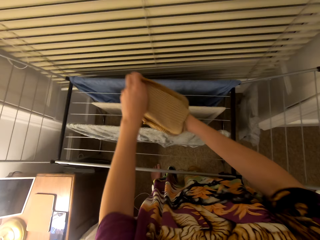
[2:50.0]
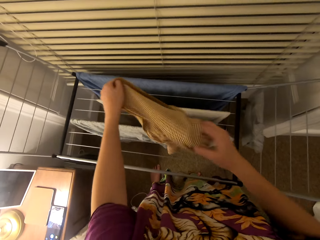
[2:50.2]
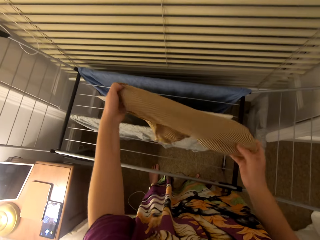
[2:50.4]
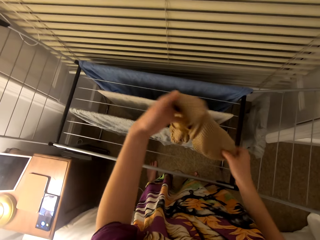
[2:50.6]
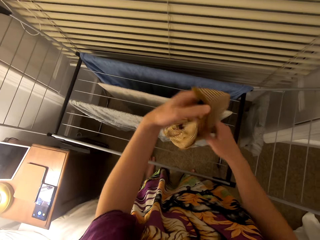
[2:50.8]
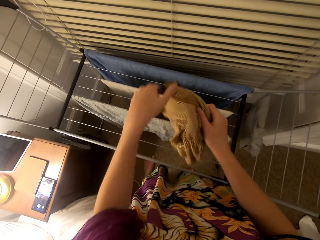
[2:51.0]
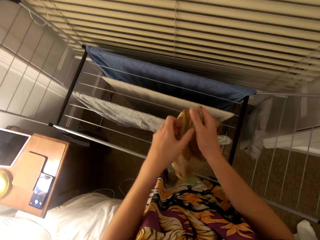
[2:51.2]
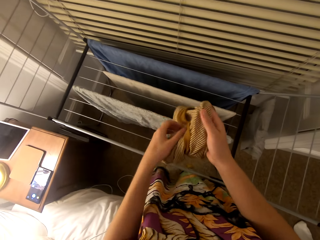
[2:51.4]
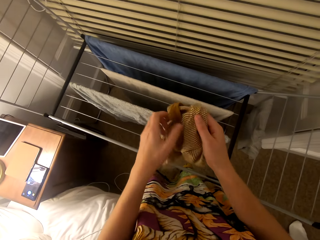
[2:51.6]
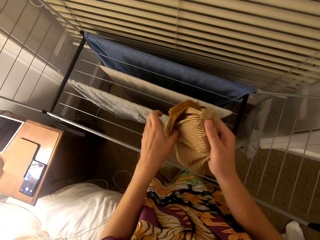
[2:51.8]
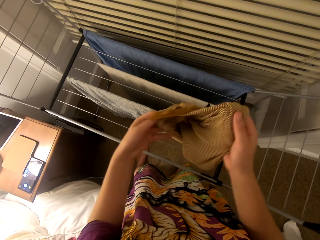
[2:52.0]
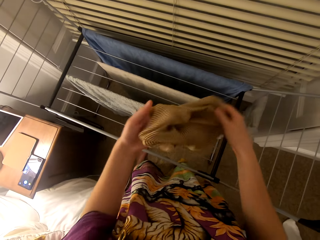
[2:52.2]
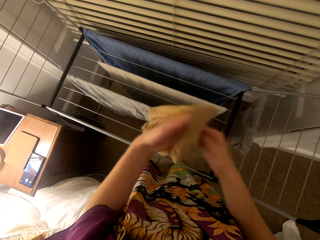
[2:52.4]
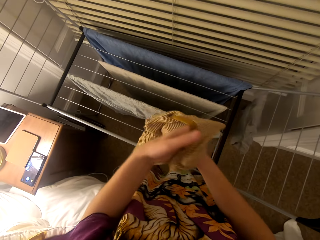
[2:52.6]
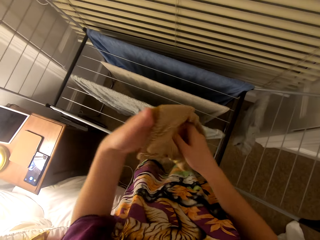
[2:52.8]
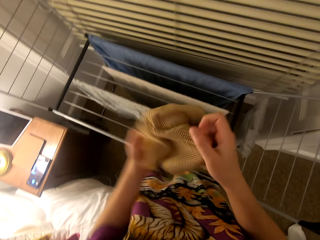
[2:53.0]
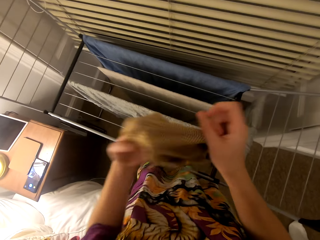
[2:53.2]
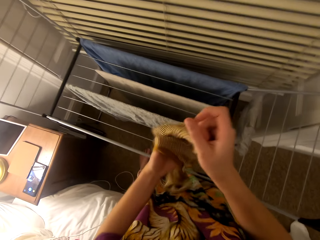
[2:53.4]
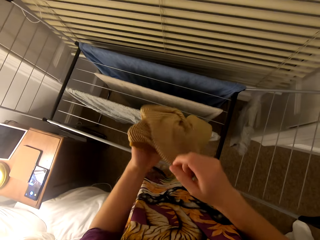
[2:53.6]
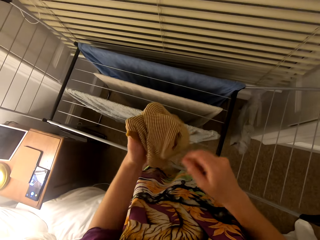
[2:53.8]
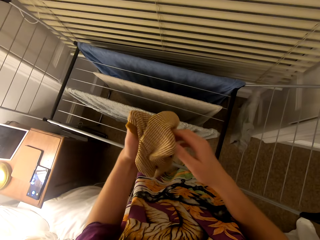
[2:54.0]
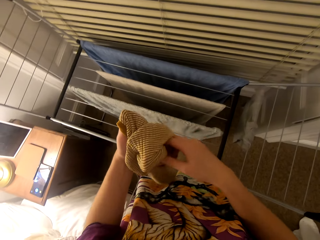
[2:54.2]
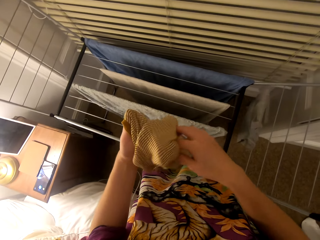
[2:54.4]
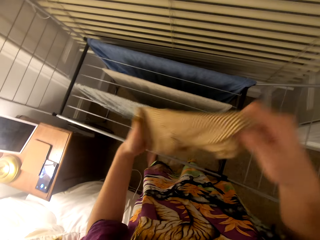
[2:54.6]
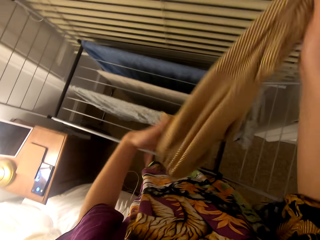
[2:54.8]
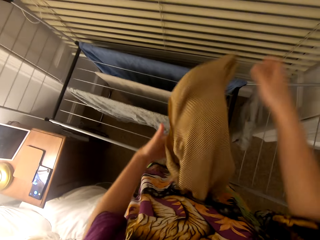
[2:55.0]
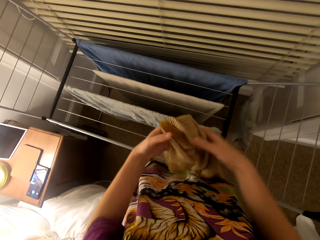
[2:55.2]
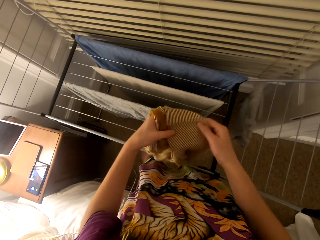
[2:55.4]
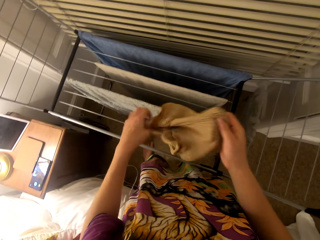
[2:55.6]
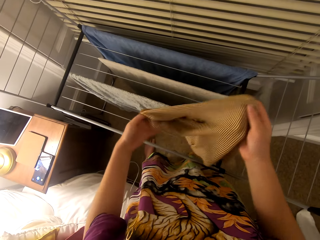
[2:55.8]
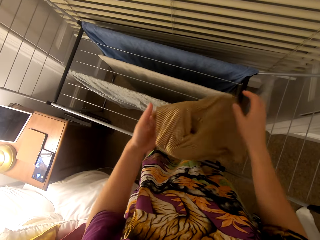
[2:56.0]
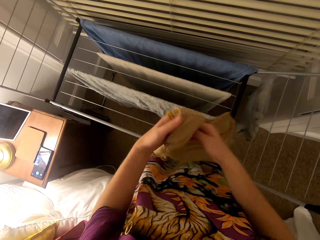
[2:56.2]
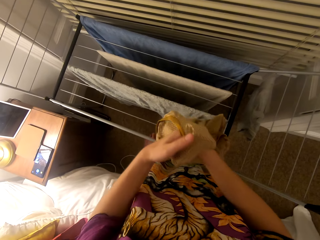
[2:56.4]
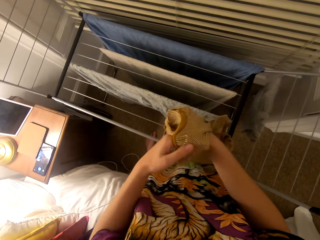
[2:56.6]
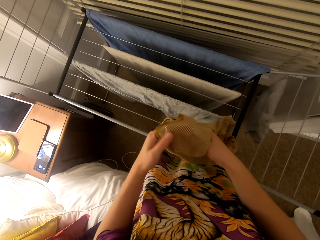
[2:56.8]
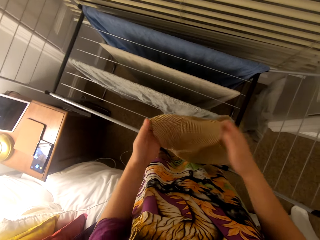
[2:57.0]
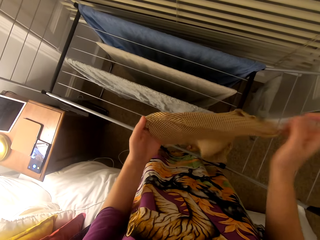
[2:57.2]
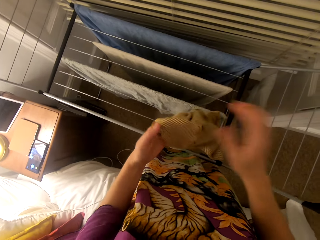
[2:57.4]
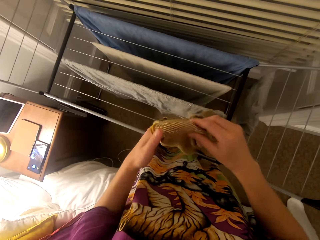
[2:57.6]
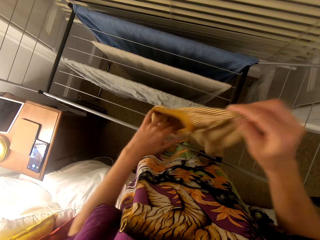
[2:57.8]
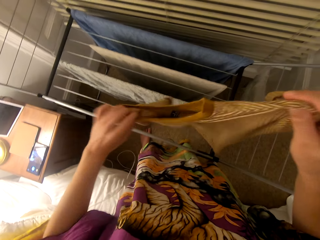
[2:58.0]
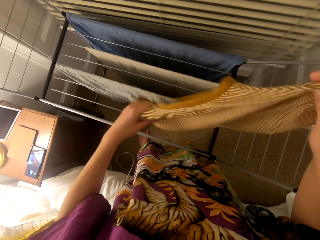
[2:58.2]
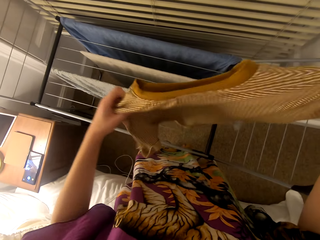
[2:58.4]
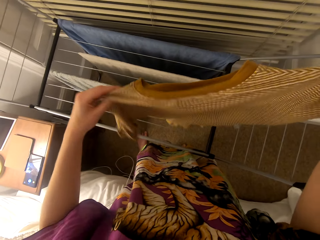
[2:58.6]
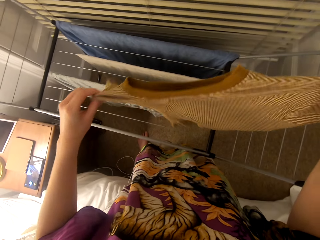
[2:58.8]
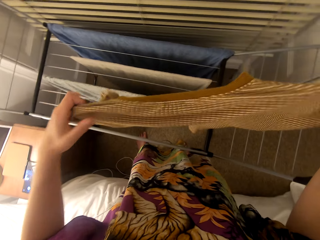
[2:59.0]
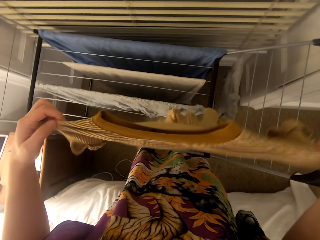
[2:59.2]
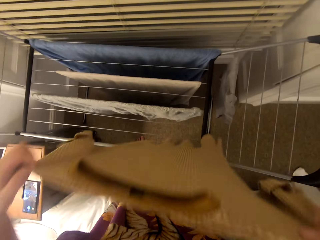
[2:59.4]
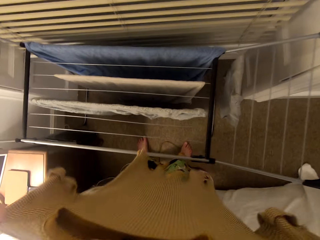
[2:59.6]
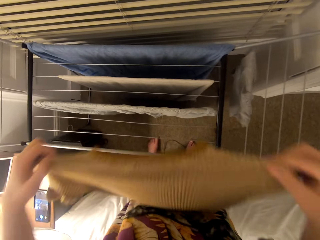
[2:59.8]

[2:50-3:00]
The camera wearer turns the t-shirt inside out.

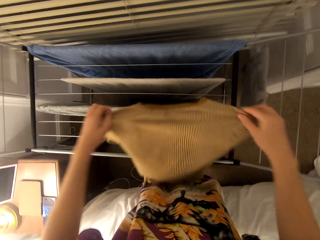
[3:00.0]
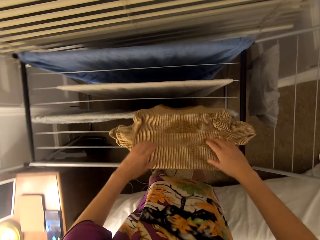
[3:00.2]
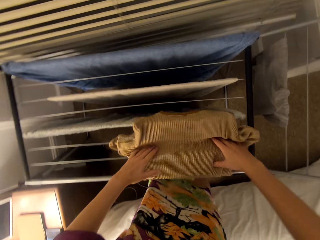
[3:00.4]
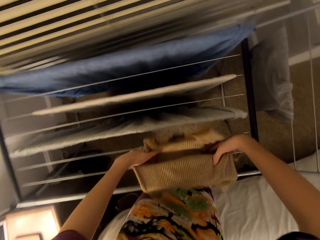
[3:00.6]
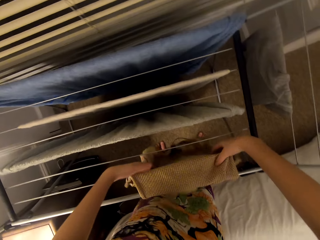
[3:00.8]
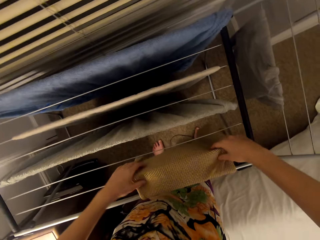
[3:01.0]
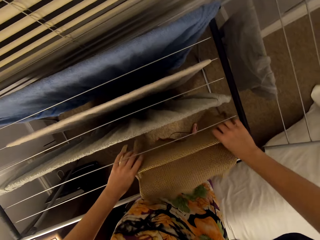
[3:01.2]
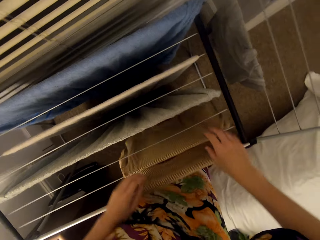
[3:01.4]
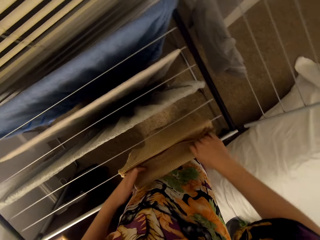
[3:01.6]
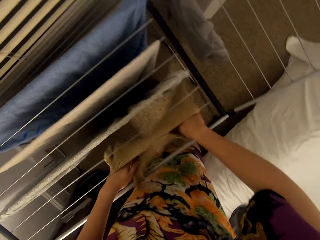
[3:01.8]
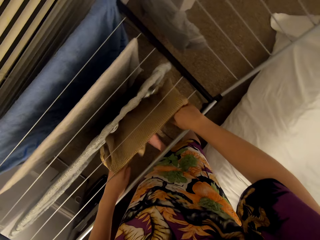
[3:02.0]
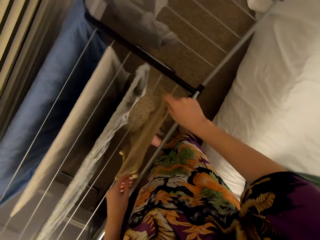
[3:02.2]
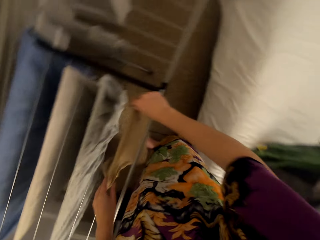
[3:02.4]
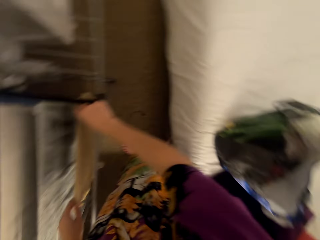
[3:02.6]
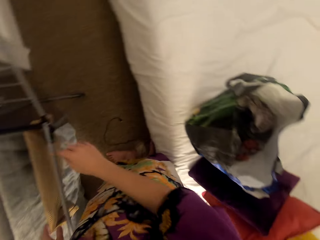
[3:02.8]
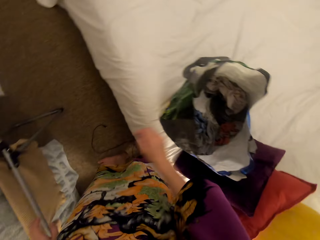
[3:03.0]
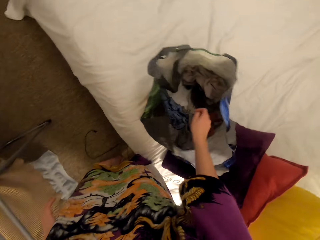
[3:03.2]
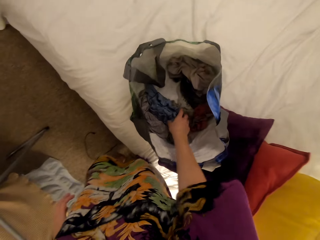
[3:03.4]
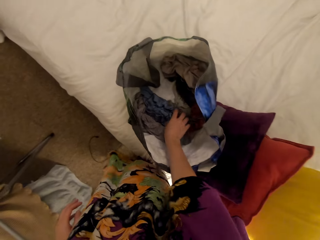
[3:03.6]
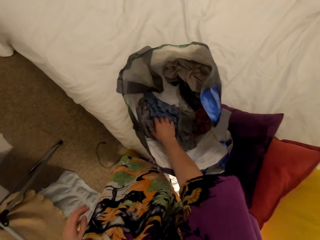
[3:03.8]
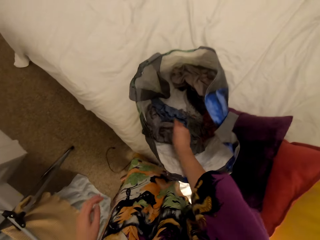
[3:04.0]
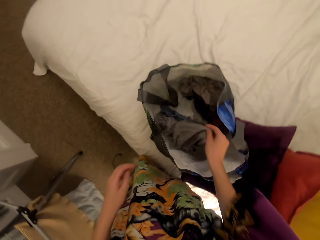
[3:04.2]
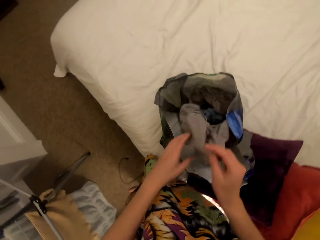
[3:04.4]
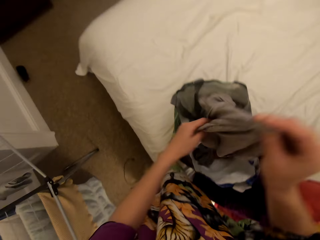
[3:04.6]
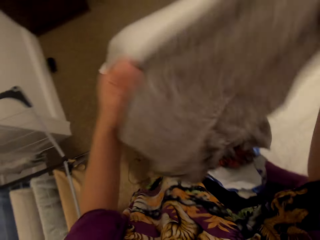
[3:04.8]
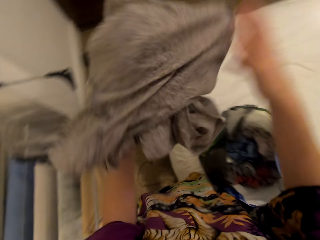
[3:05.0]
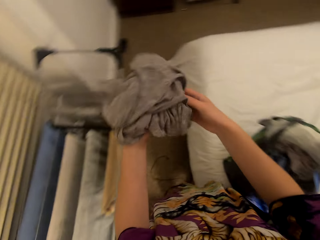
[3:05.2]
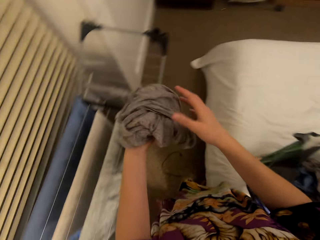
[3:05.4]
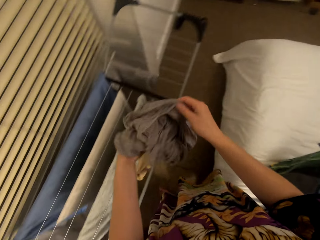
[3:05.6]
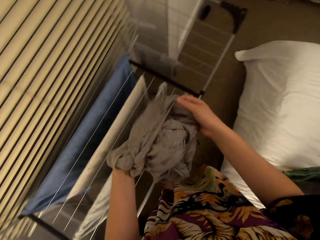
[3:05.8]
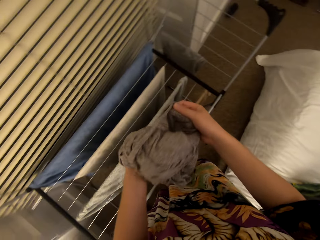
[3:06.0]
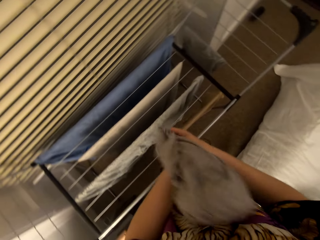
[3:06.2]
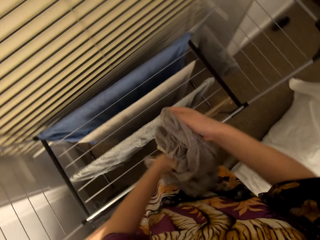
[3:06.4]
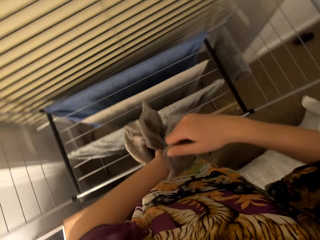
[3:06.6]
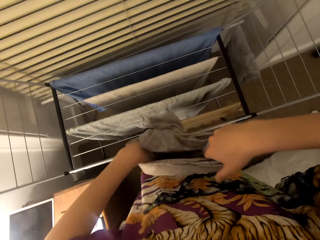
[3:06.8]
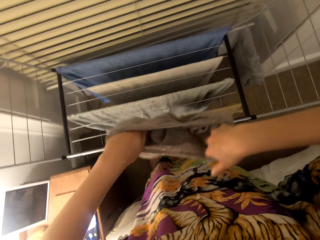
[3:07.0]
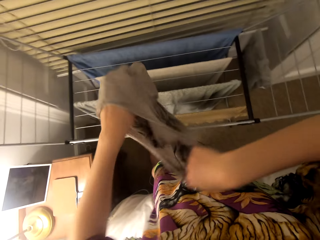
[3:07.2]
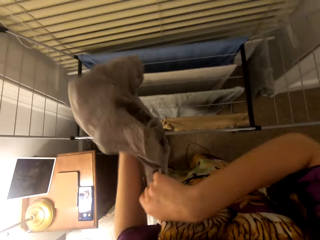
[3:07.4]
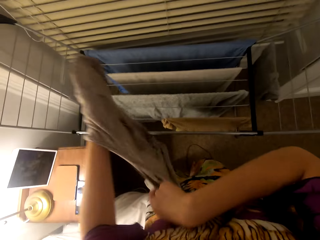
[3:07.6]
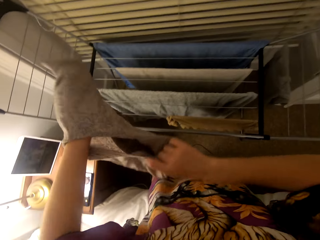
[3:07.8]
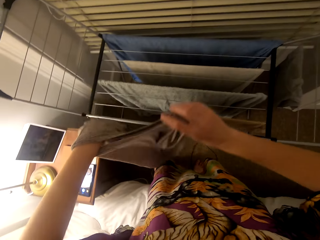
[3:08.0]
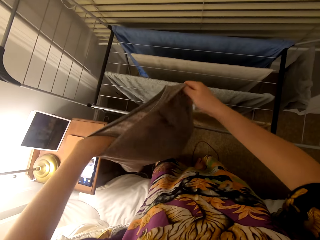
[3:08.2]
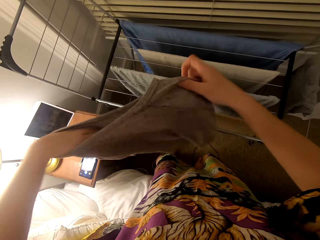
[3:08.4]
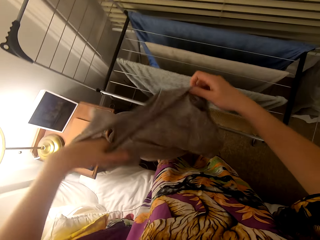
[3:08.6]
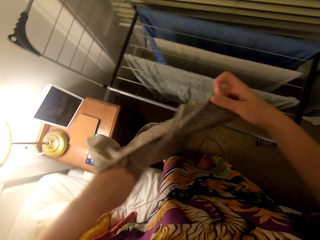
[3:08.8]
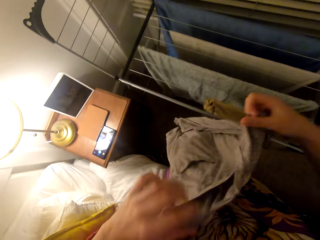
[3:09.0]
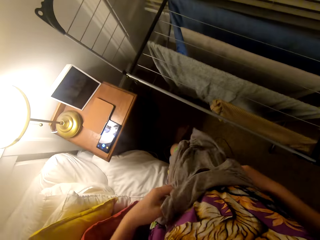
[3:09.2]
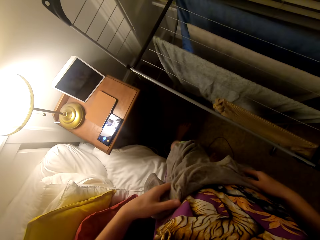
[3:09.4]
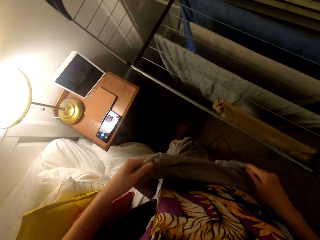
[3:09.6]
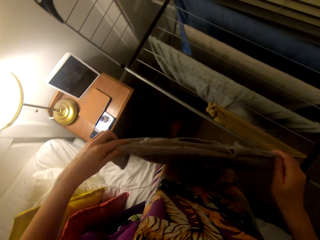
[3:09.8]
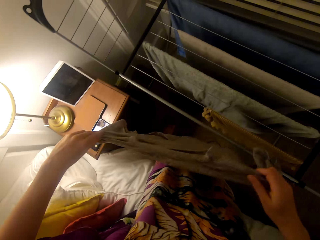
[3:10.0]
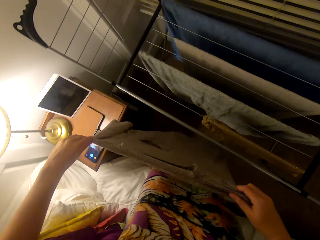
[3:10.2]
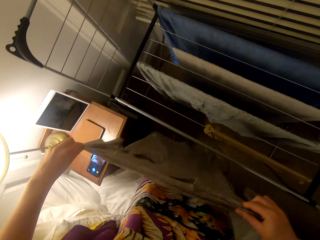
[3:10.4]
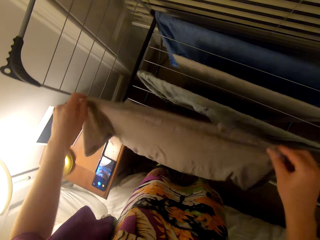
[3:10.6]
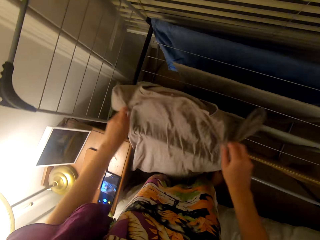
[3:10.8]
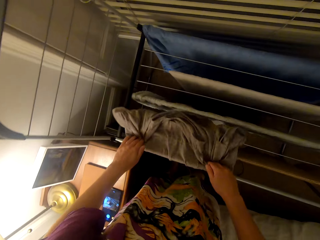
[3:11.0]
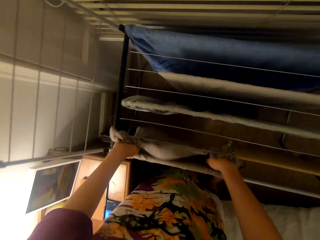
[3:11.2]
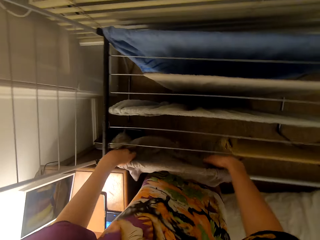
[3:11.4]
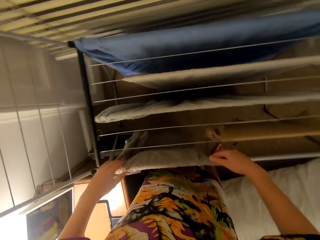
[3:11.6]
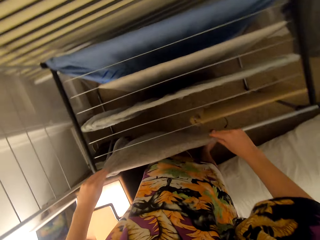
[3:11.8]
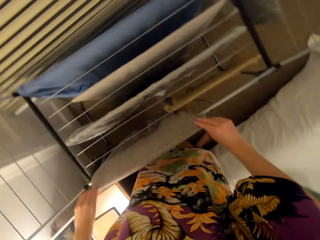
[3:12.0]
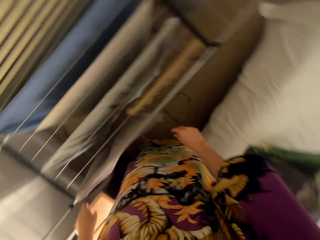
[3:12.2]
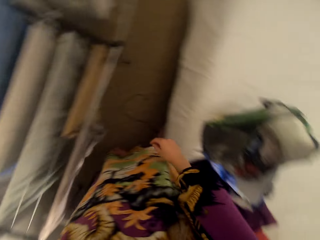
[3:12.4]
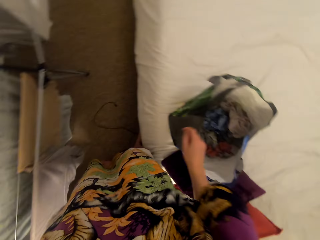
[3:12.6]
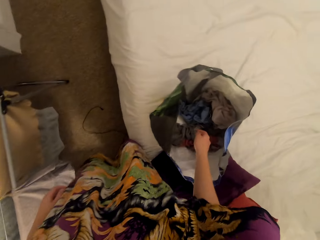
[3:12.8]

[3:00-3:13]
The camera wearer puts the t-shirt on the drying rack. They pick up a t-shirt from the bag. They put the t-shirt on the drying rack.
